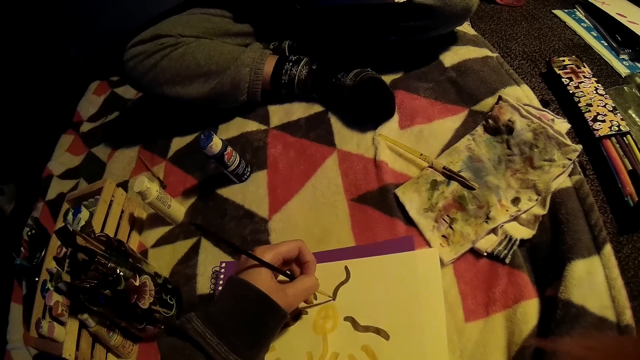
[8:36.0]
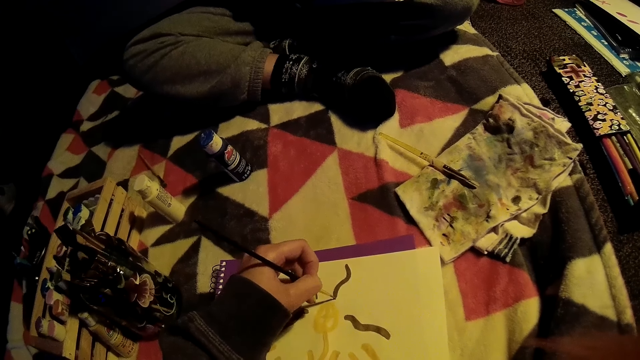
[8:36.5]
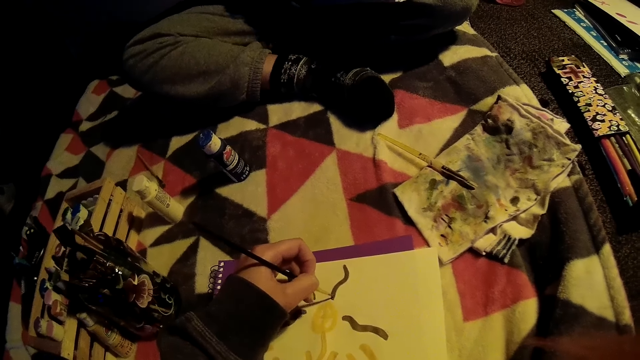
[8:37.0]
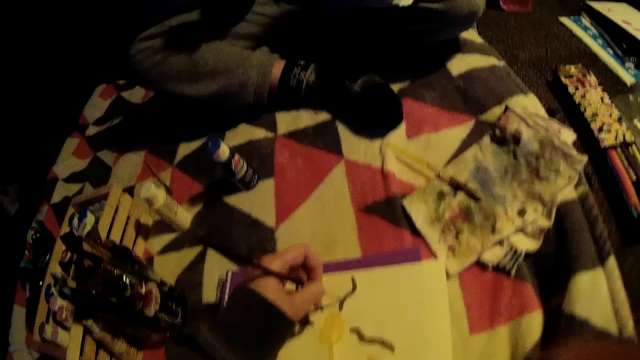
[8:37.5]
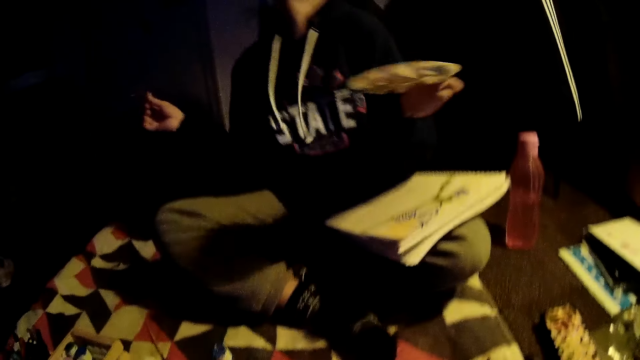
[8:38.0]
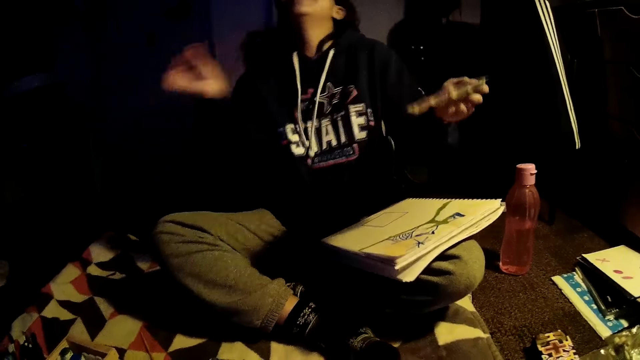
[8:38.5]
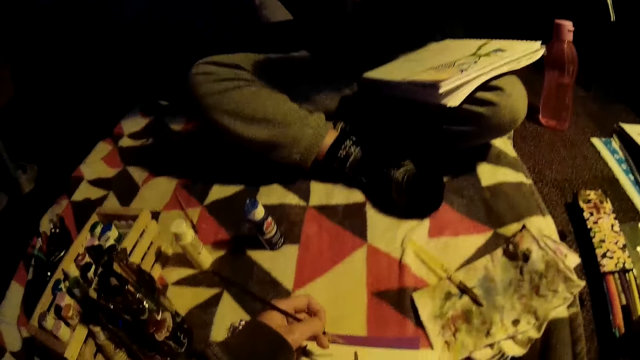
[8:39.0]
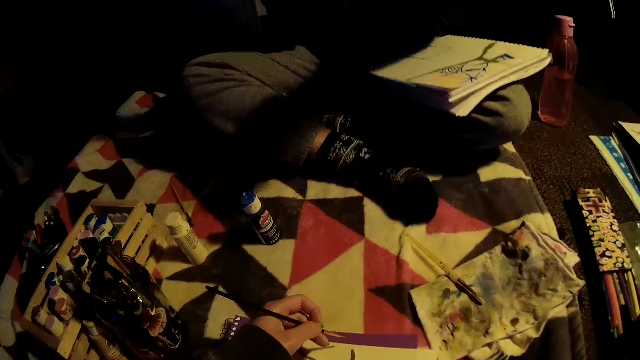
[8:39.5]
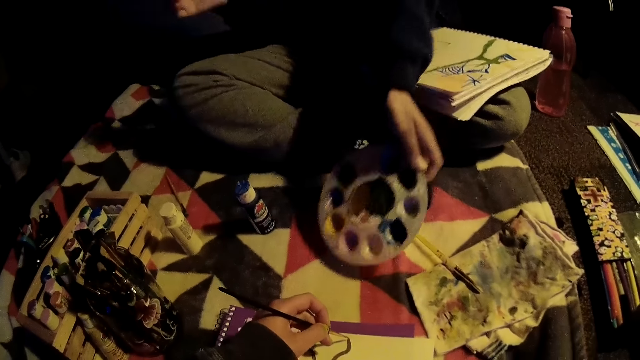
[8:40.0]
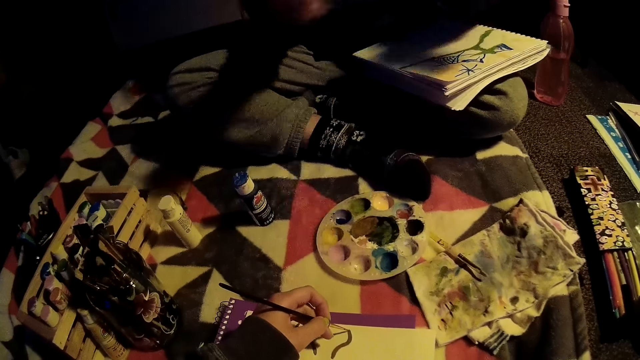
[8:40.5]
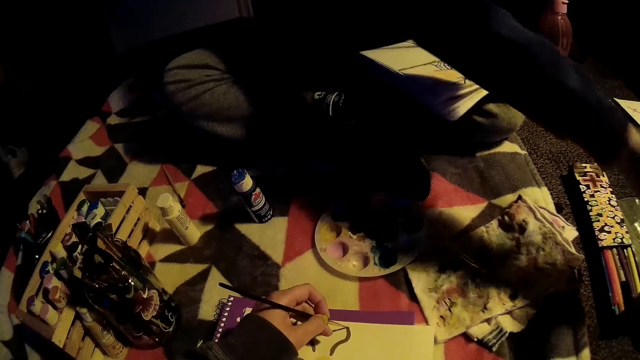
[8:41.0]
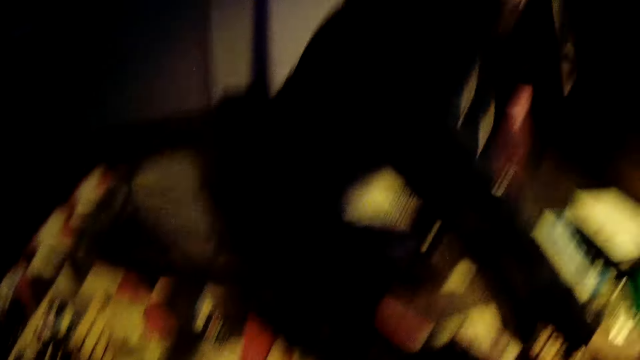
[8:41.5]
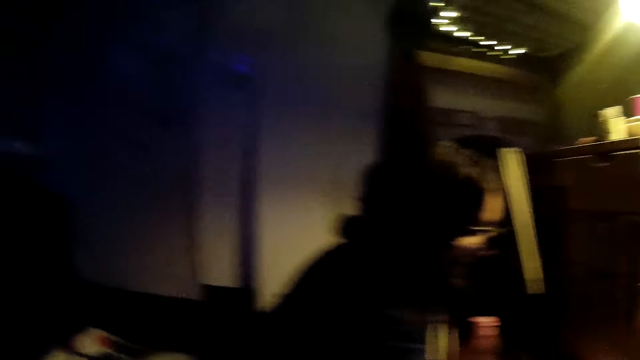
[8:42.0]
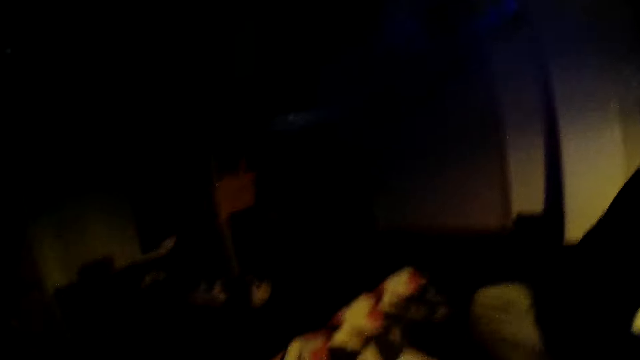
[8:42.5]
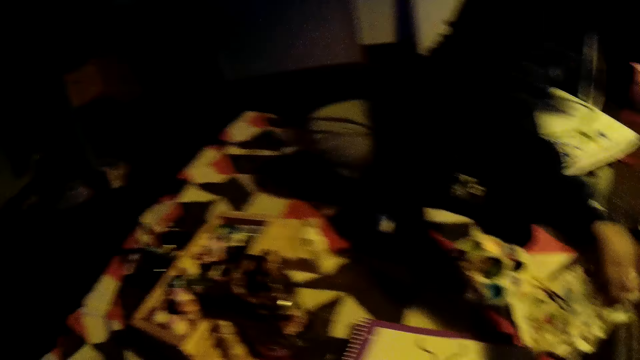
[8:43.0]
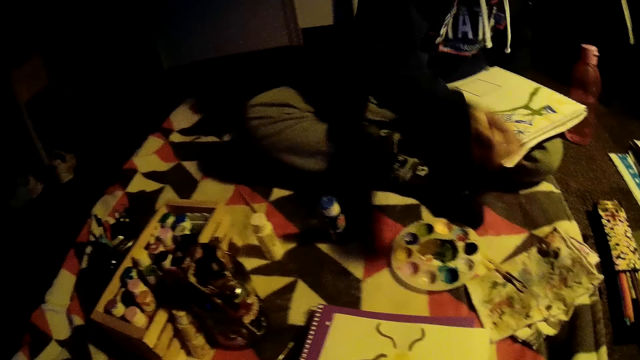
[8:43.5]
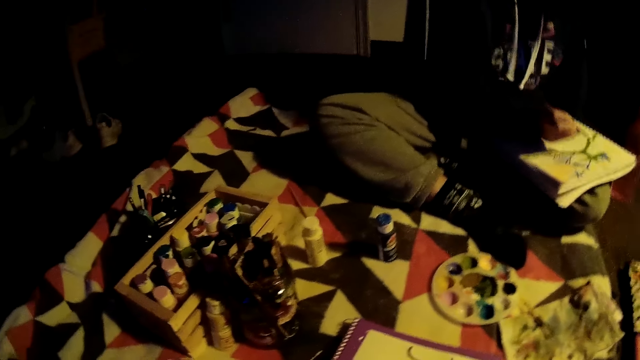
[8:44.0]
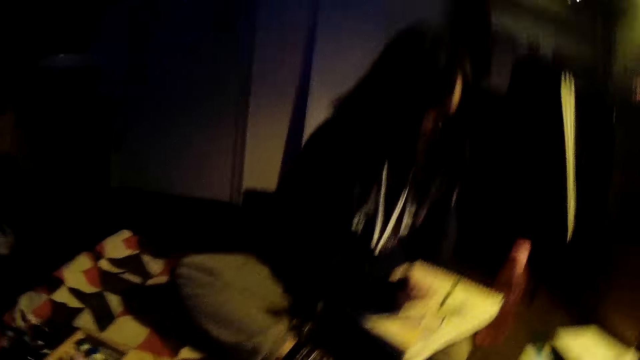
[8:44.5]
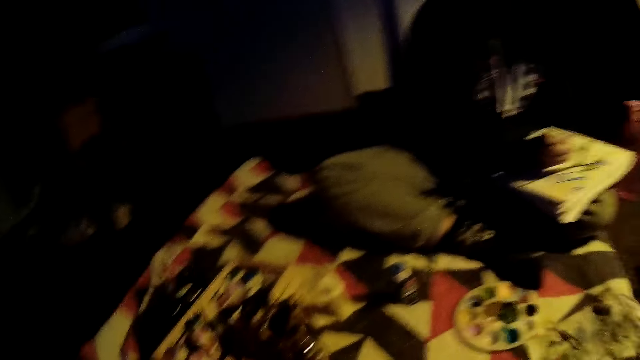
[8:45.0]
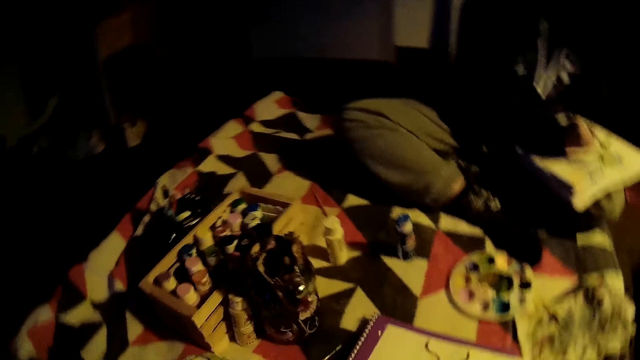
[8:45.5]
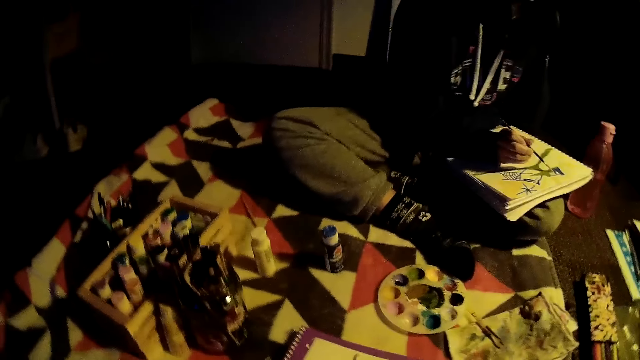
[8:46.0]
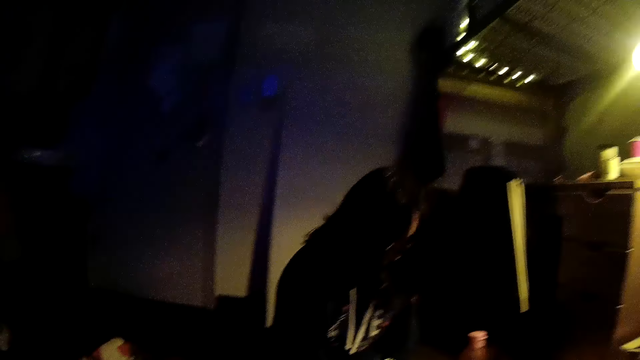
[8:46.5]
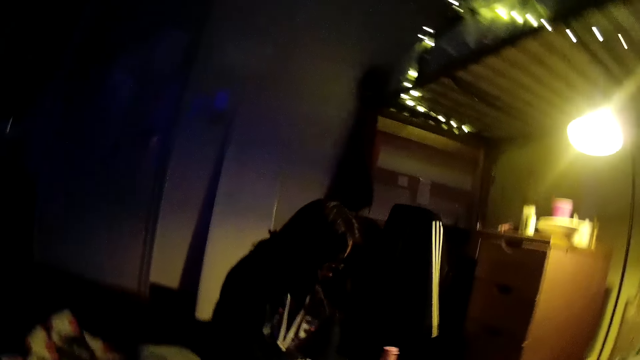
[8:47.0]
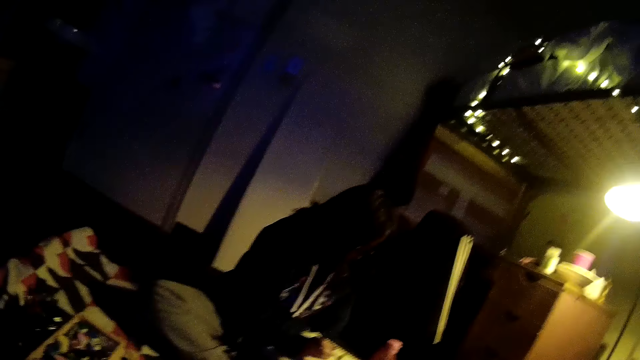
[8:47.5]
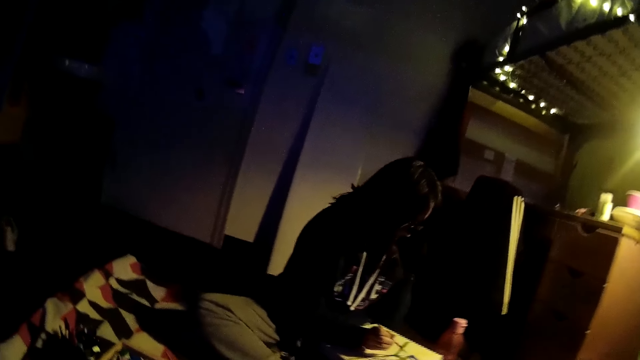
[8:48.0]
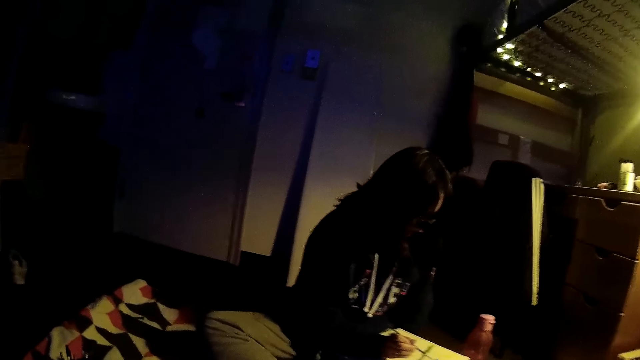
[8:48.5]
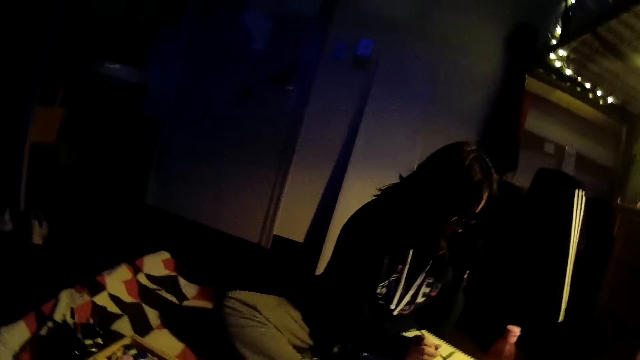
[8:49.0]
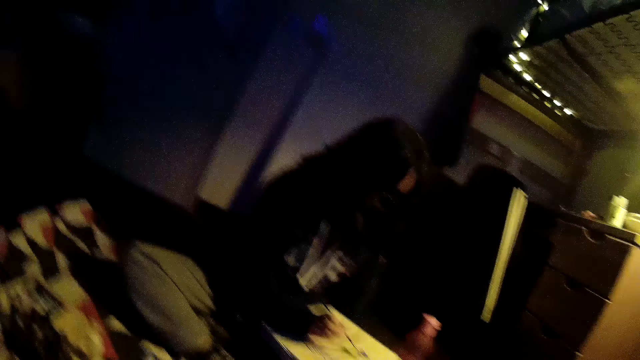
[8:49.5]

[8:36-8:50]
The girl dances to the song in the background. She moves in the room. She drops the palette in her left hand on the floor. The camera wearer paints art with a painting brush. The girl dries the brush in her right hand with the cloth on the floor. She paints on the canvas with the brush in her right hand.

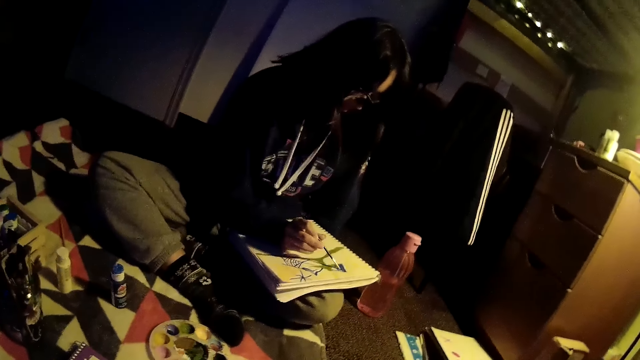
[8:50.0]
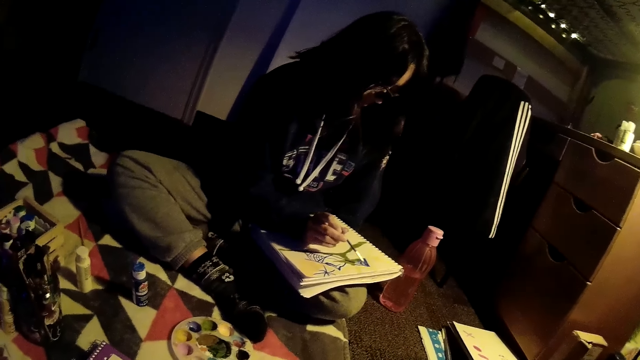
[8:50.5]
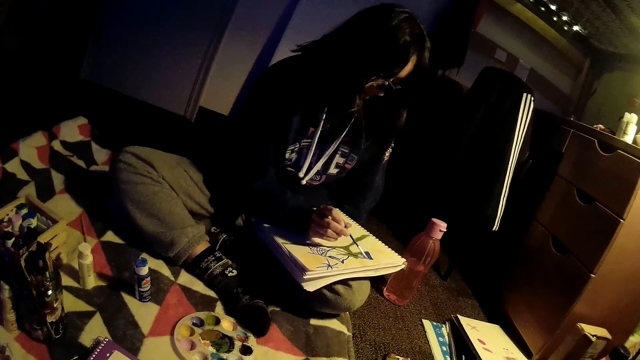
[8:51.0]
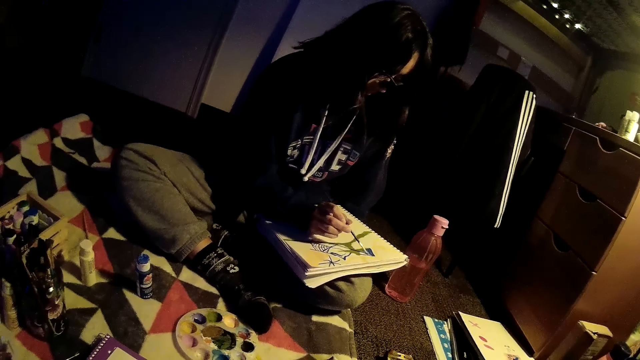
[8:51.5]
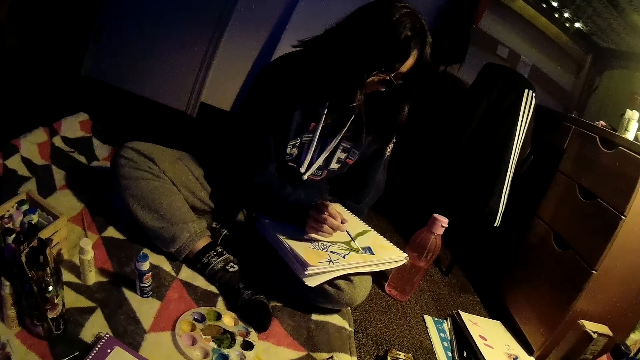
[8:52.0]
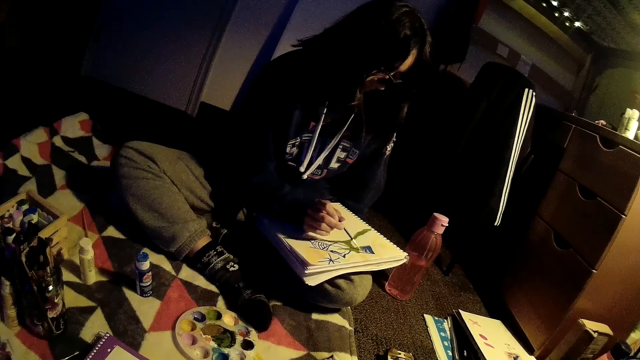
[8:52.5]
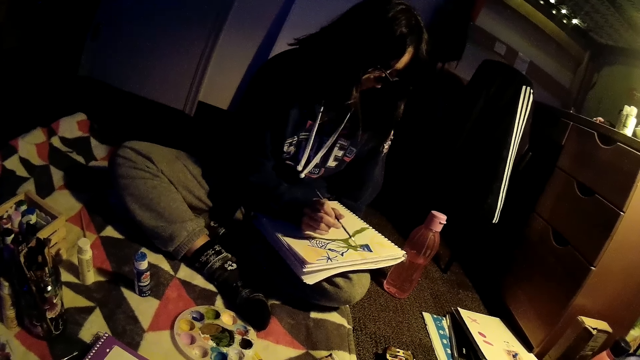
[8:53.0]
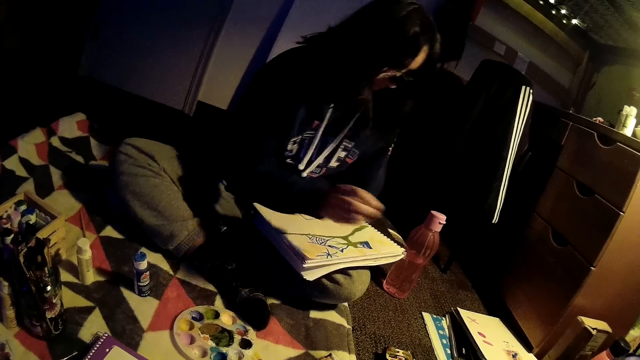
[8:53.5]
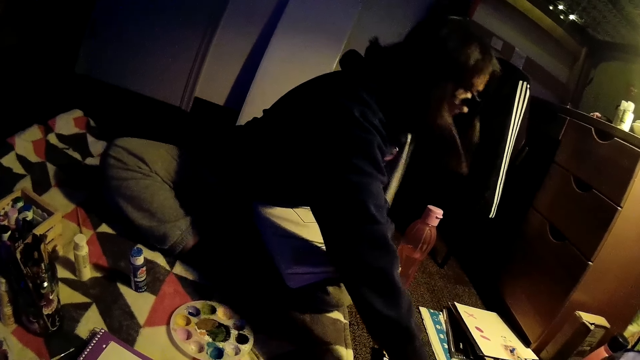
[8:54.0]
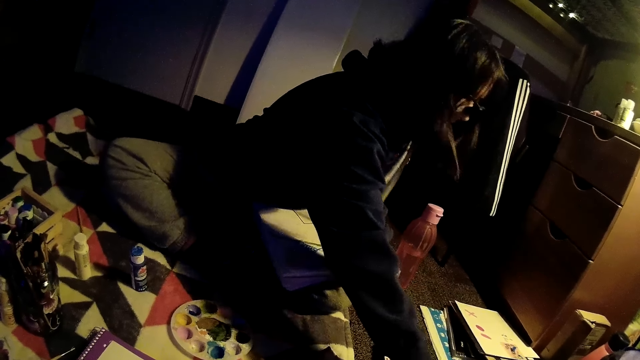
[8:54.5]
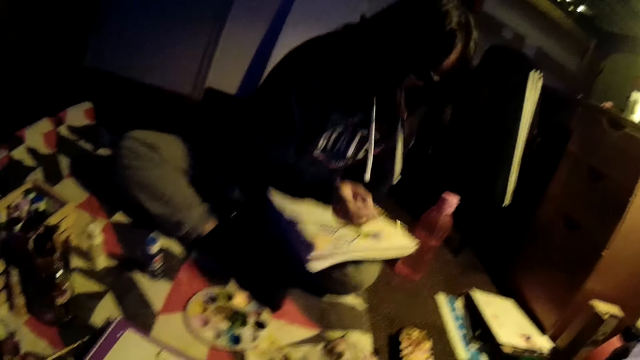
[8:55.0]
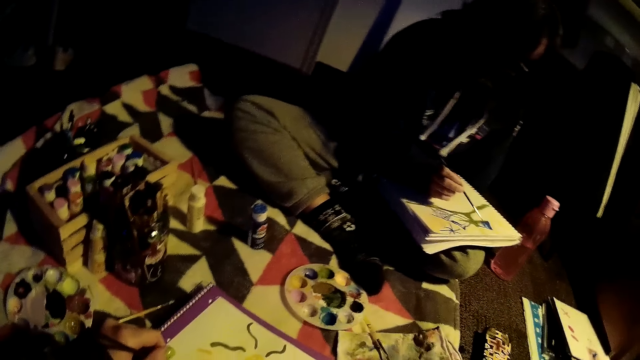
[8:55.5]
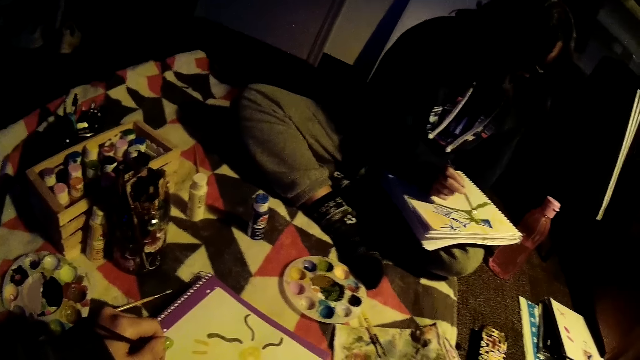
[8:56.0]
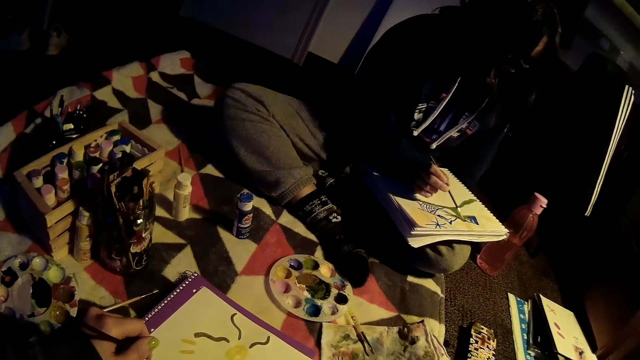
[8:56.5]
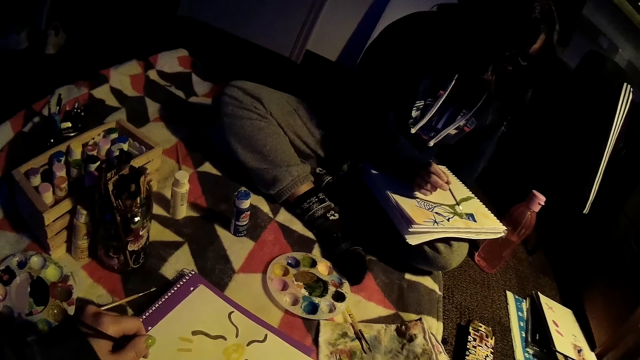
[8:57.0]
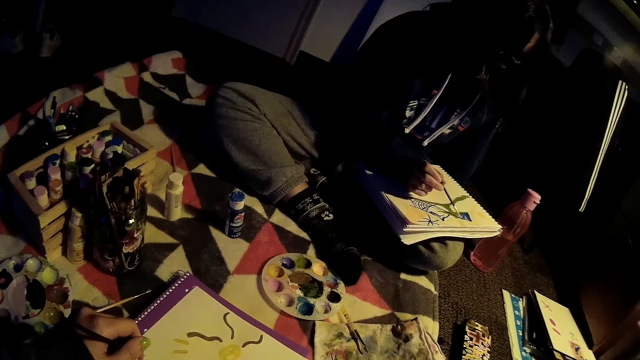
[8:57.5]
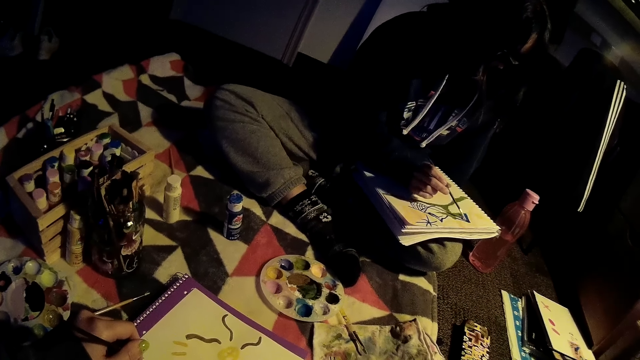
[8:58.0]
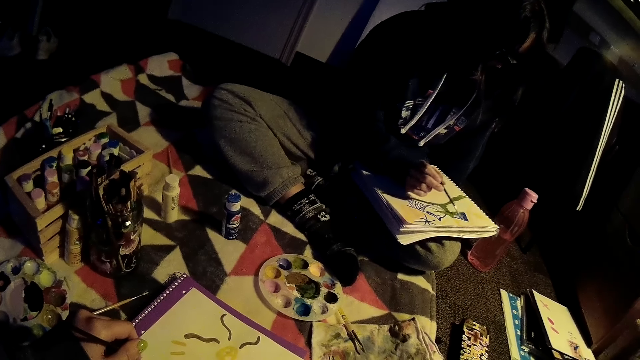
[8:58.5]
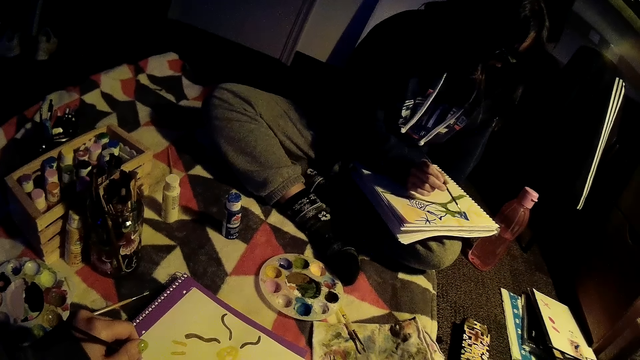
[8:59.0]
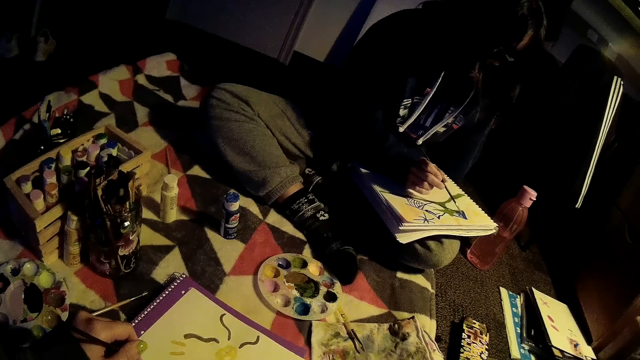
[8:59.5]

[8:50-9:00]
A girl takes paint from the paint palette. She paints on the canvas with the brush in her right hand.
